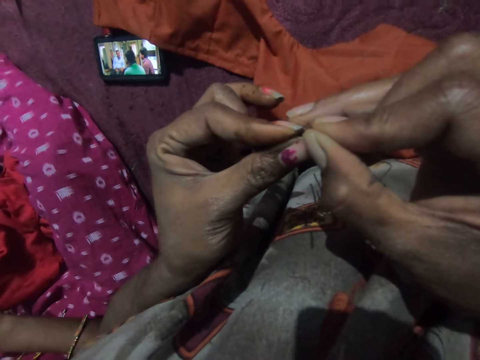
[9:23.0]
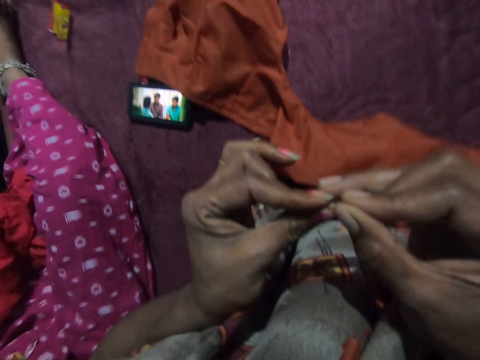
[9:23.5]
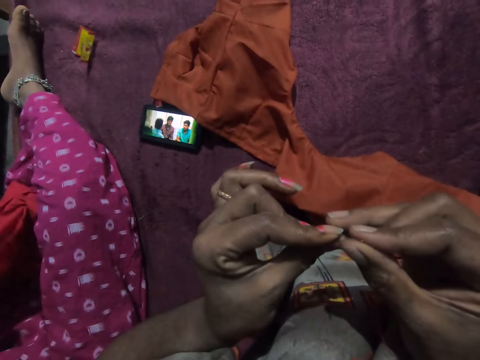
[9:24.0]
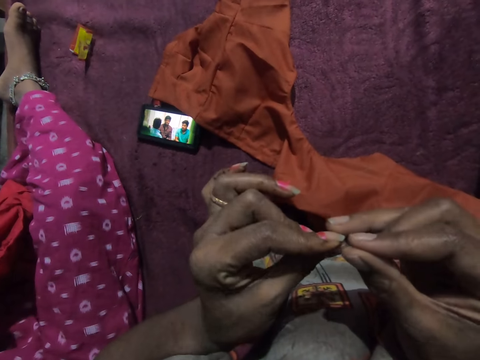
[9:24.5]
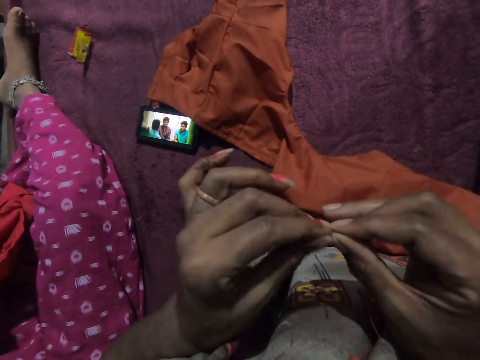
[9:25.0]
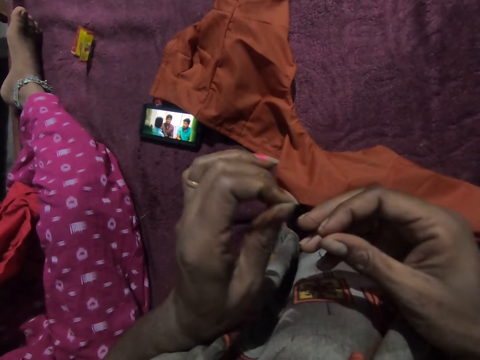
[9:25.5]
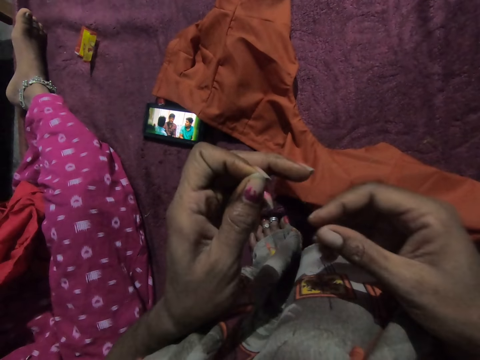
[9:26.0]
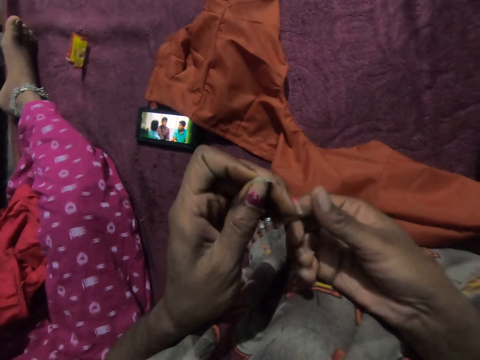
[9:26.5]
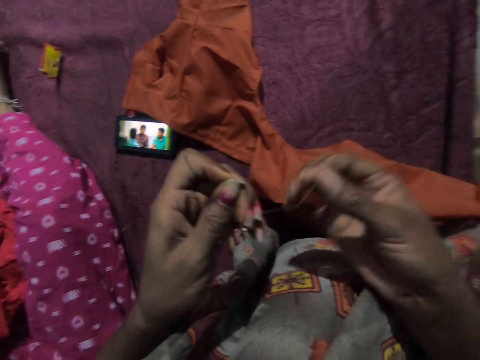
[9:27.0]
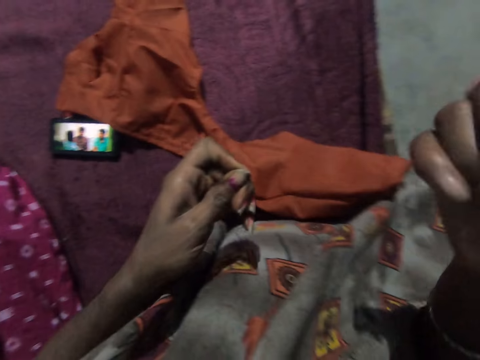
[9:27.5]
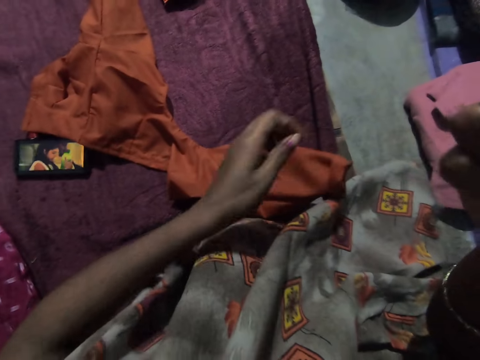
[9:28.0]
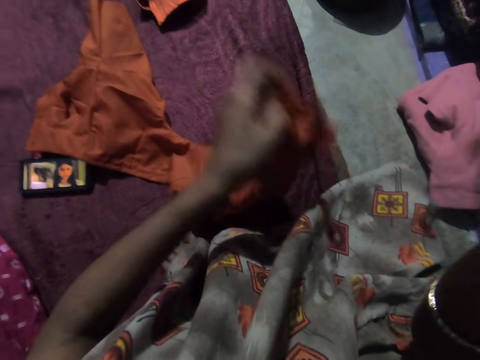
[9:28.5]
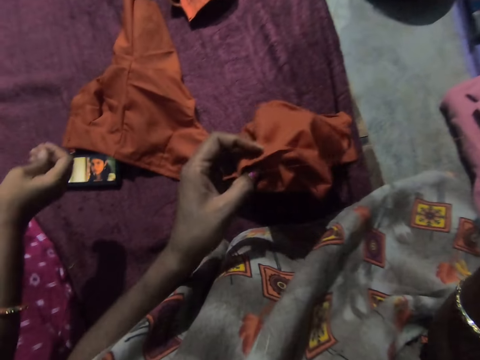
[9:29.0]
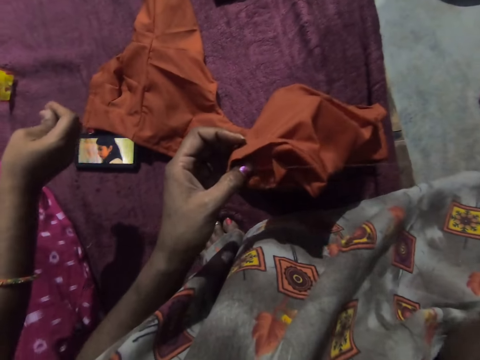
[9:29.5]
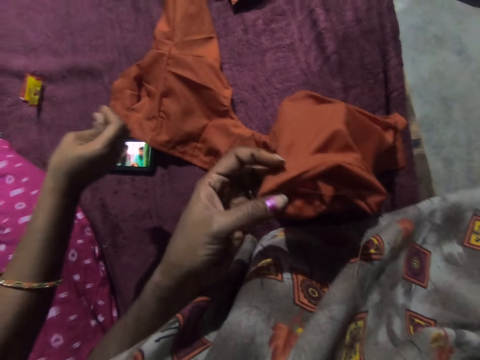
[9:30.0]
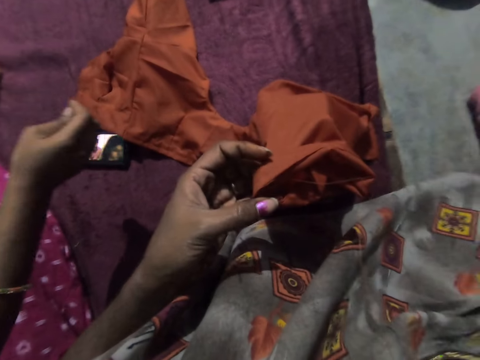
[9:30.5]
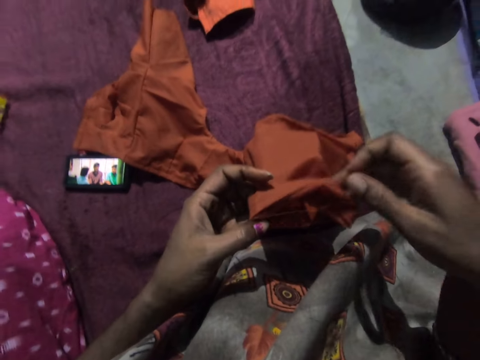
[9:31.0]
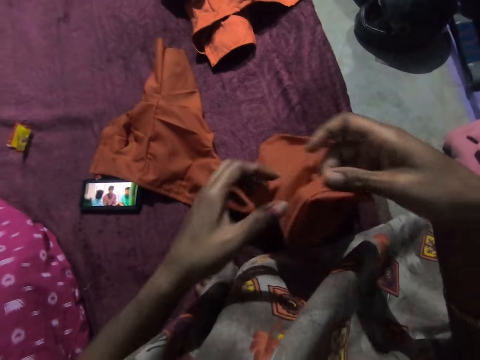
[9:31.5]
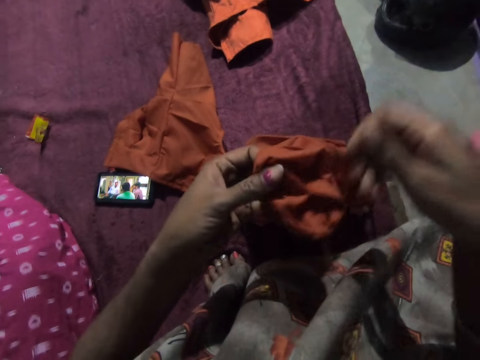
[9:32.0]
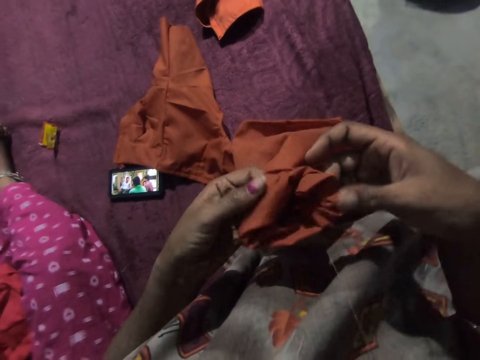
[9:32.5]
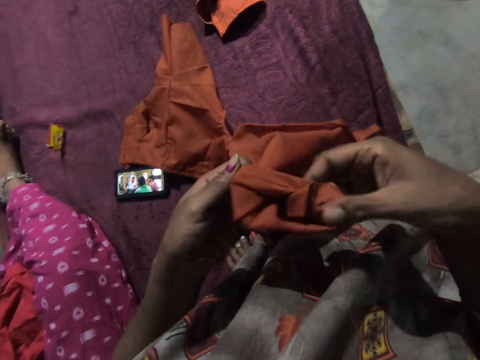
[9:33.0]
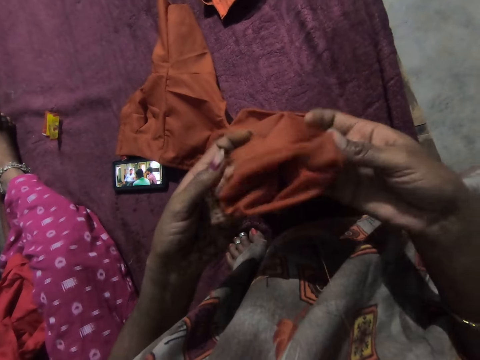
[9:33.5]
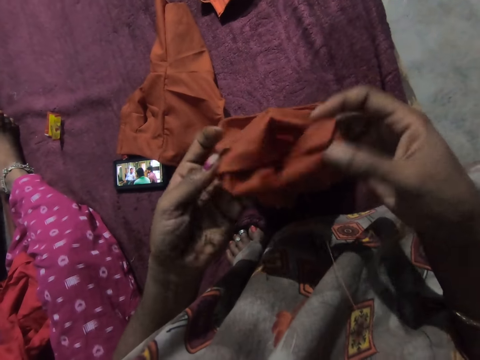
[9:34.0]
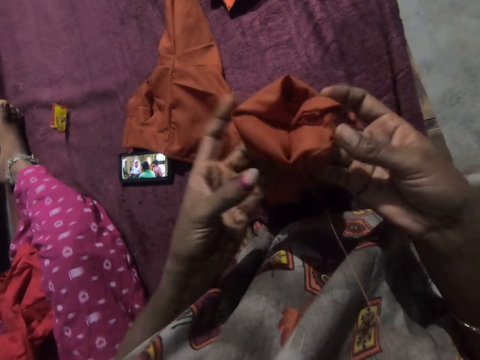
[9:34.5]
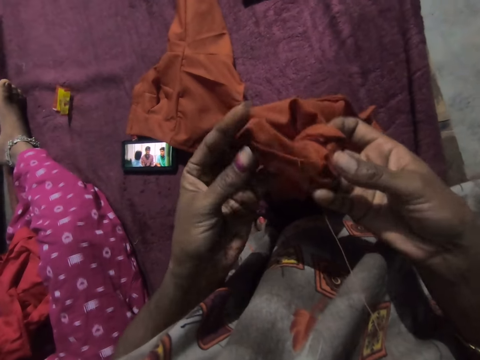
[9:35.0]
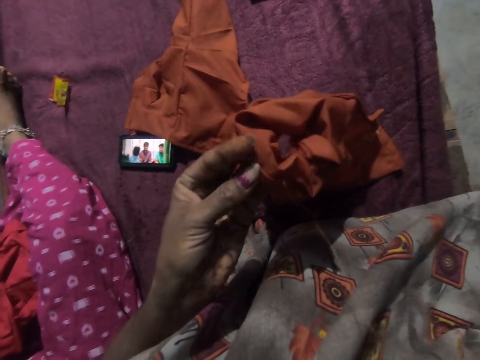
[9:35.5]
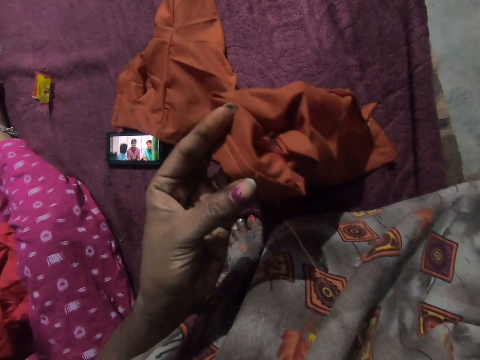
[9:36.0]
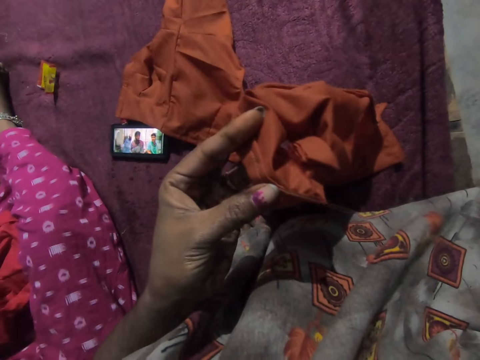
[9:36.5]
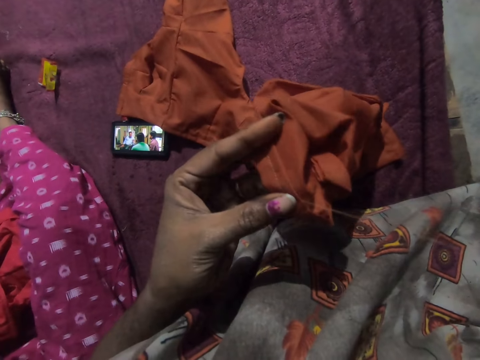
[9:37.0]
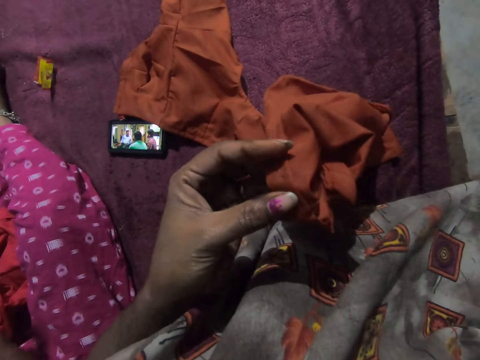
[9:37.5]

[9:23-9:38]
The camera wearer moves the needle towards her mouth with her right hand. She picks the cloth from a bed with her left hand. A woman pulls the thread. The camera wearer adjusts the cloth with her hands. She folds the cloth. She passes the cloth from her right hand to her left hand. She moves her right hand towards her face.

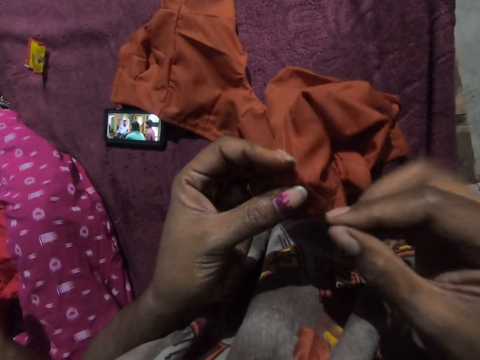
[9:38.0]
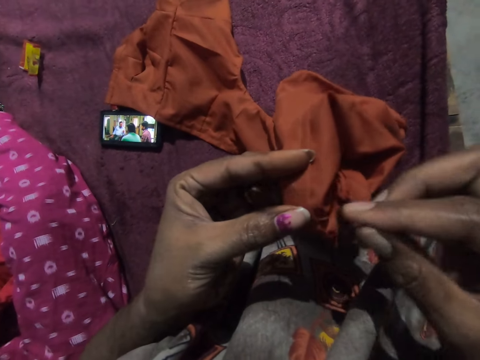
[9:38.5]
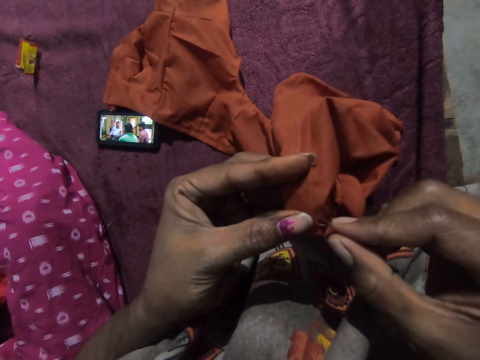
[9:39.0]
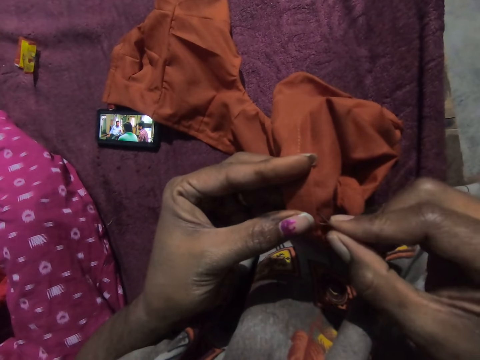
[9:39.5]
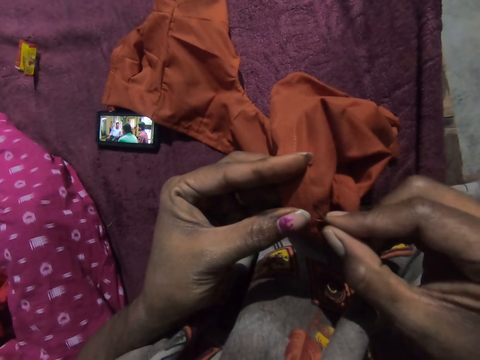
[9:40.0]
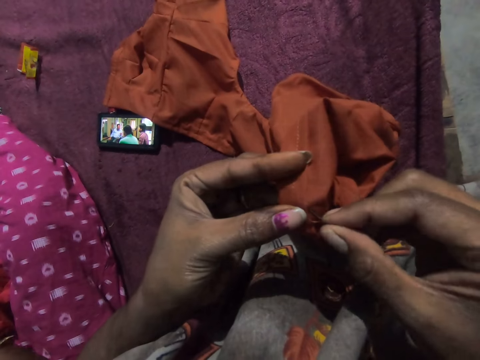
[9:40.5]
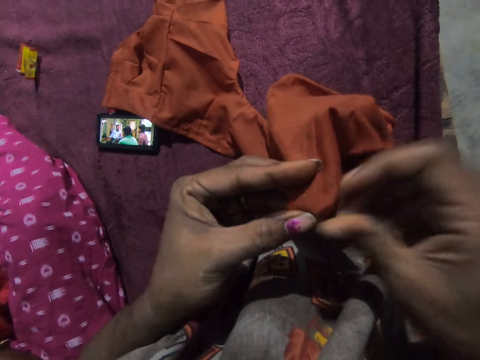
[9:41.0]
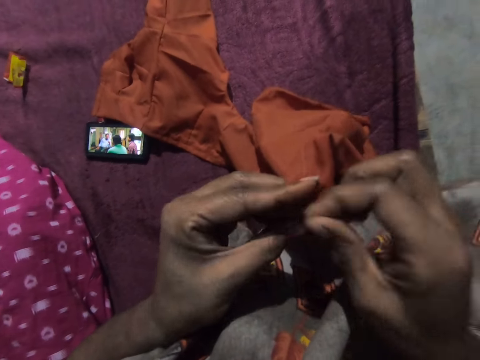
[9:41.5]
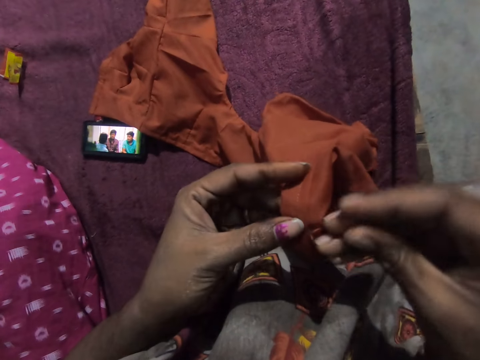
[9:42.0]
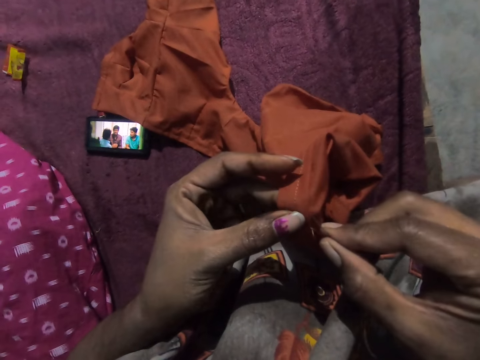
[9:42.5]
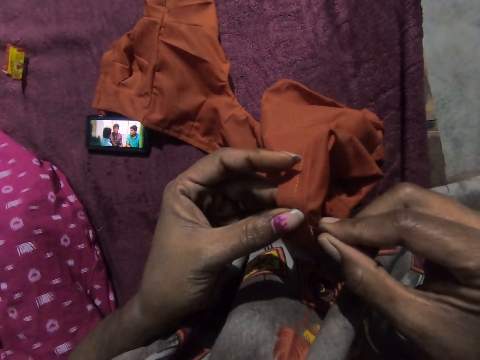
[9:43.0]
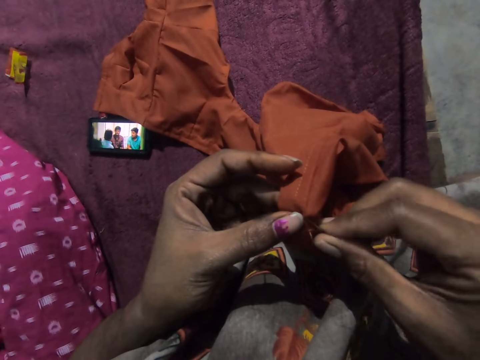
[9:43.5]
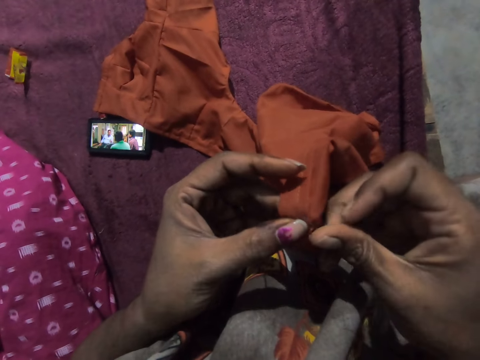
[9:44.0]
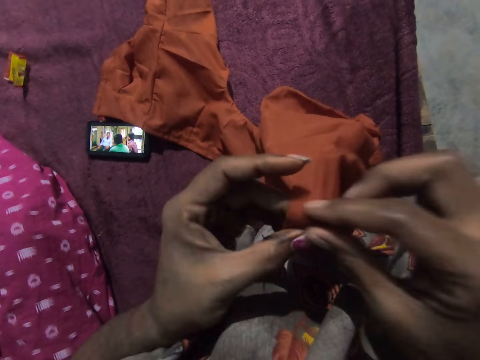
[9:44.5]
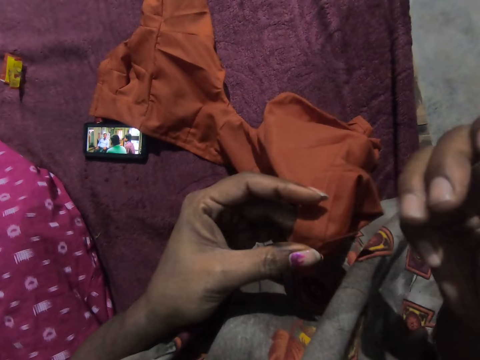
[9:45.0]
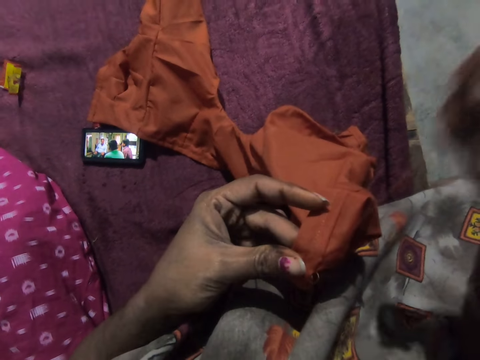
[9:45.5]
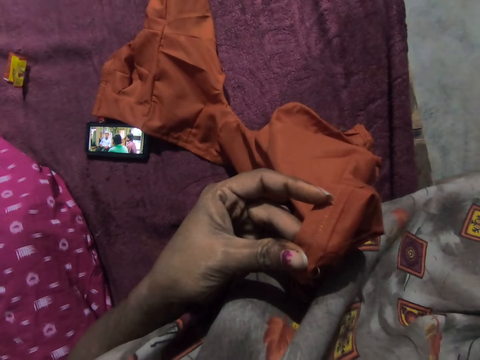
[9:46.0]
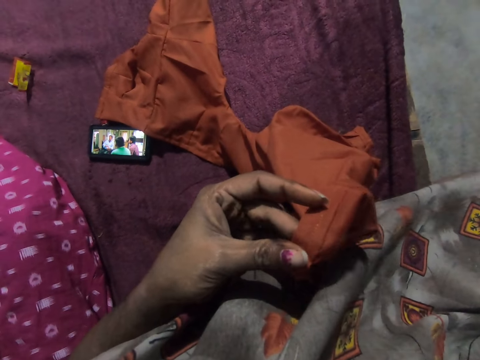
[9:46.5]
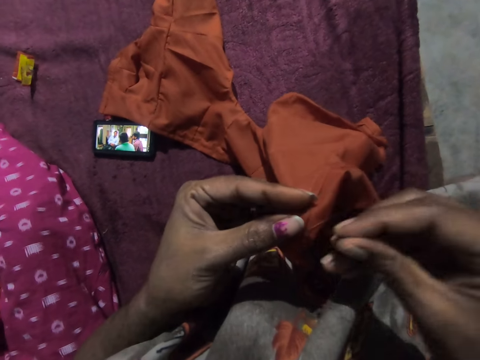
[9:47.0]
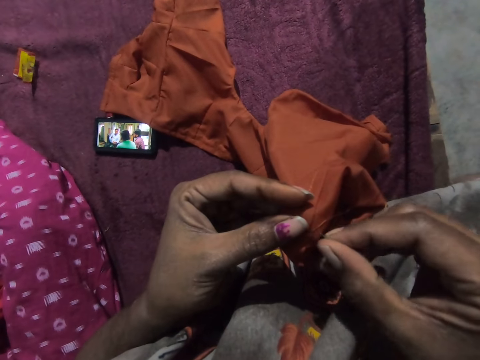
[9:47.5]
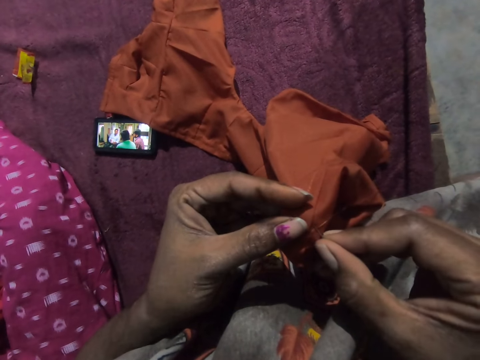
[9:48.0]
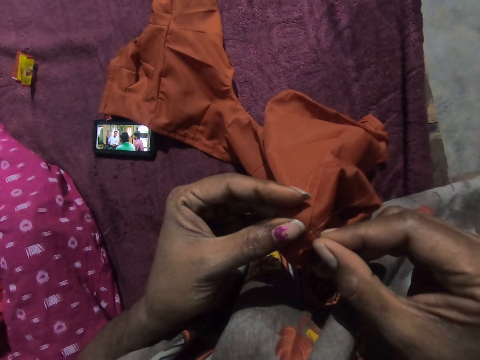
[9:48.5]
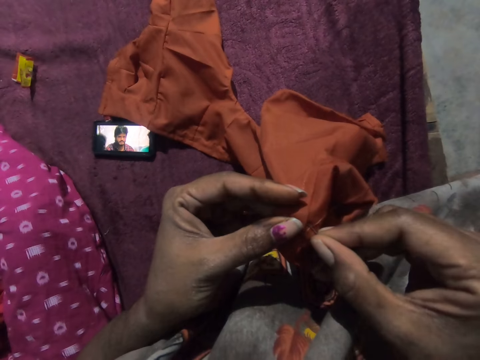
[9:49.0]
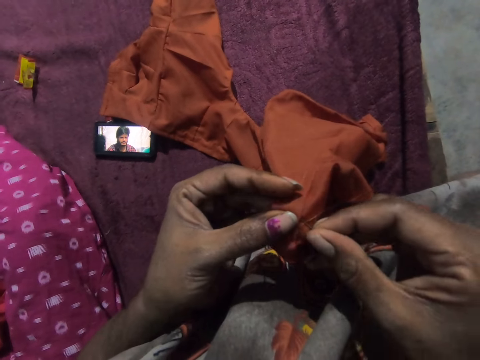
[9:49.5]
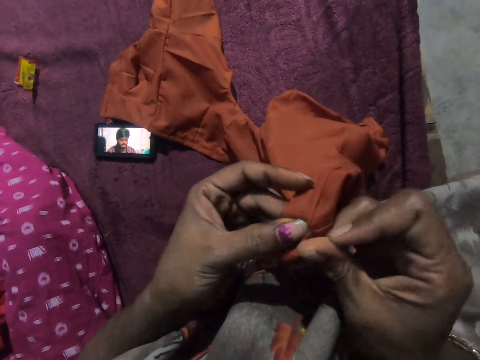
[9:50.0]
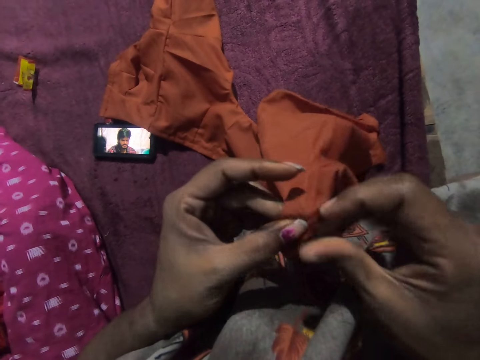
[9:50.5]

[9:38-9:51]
The camera wearer stitches the cloth with the needle and the thread in her right hand.
